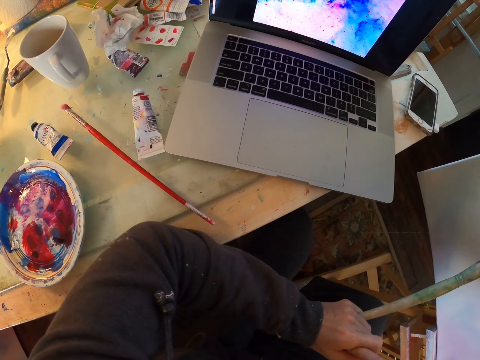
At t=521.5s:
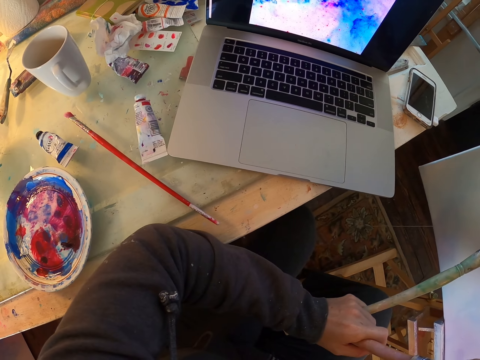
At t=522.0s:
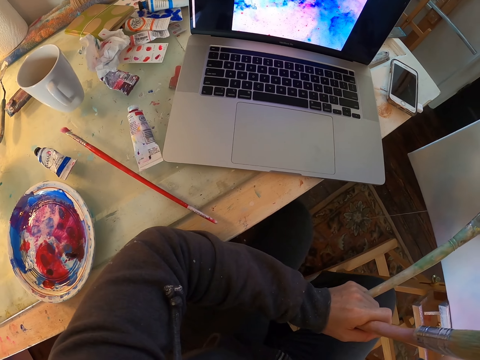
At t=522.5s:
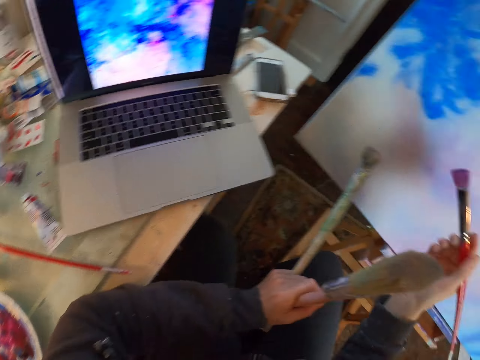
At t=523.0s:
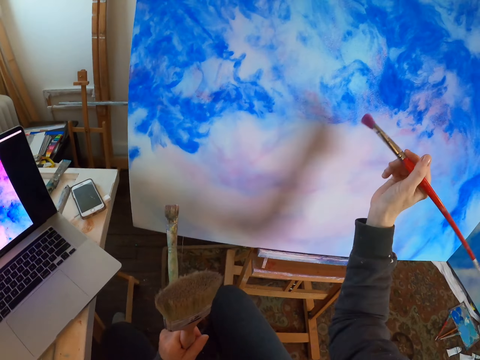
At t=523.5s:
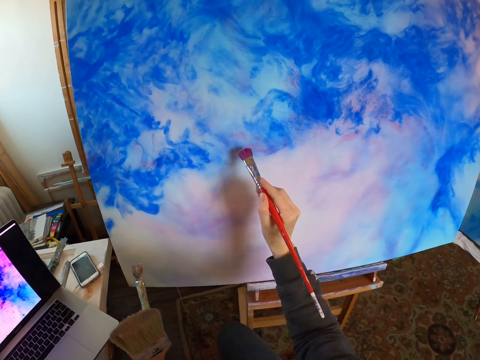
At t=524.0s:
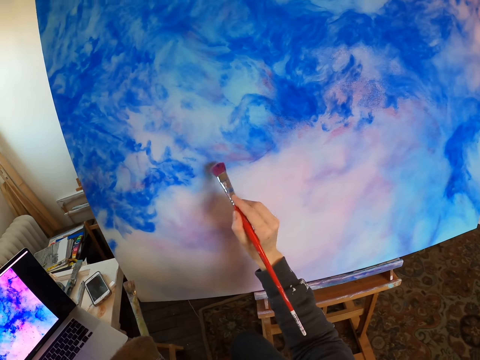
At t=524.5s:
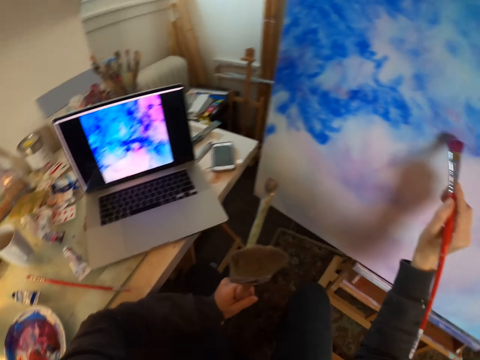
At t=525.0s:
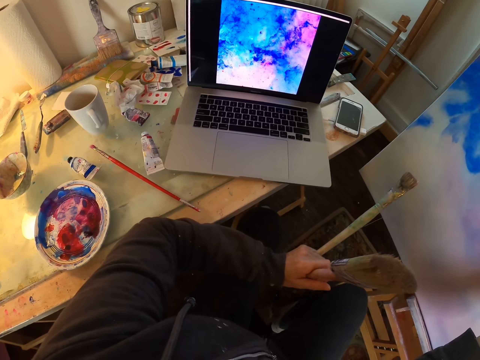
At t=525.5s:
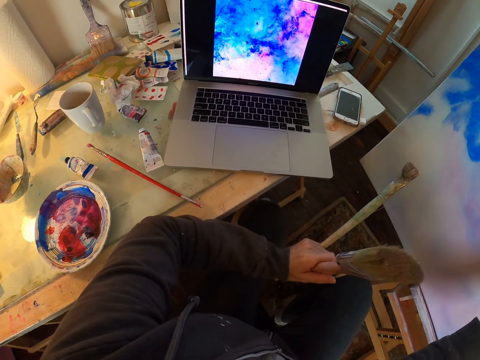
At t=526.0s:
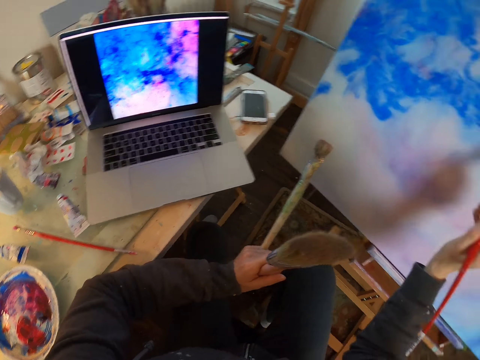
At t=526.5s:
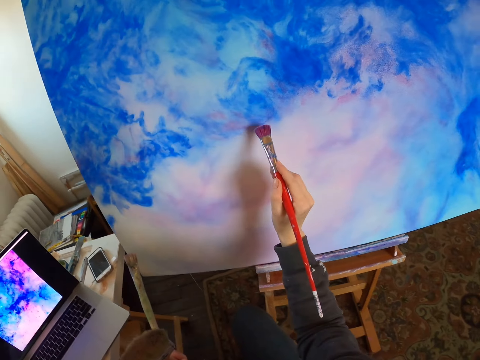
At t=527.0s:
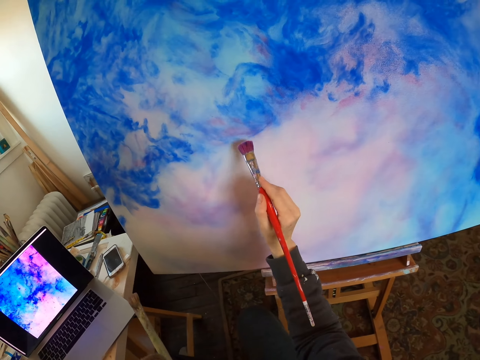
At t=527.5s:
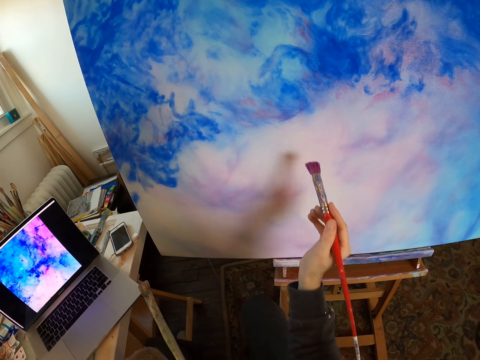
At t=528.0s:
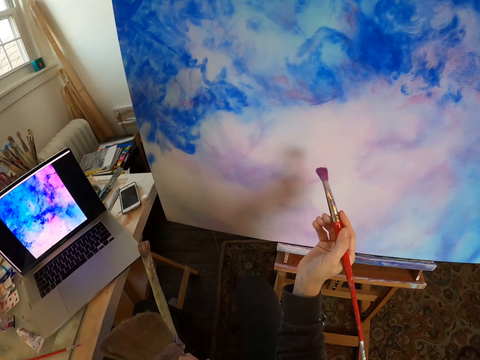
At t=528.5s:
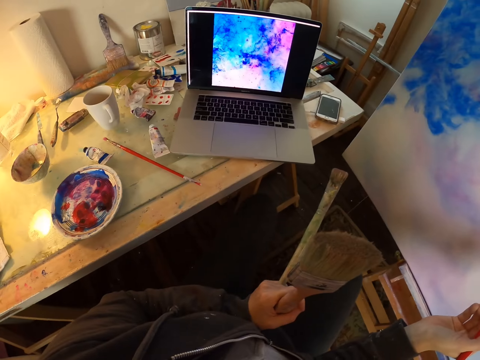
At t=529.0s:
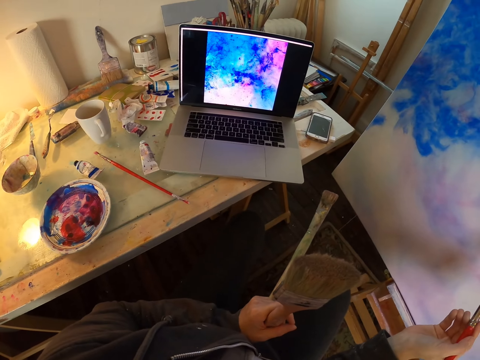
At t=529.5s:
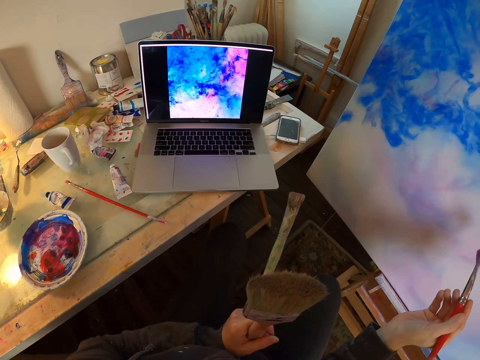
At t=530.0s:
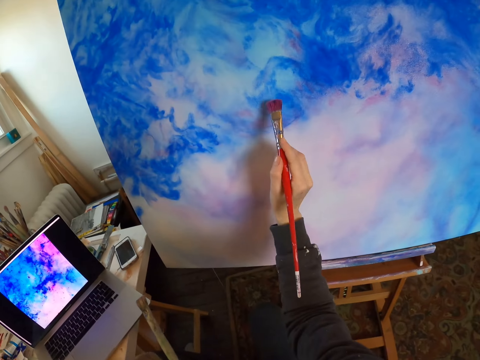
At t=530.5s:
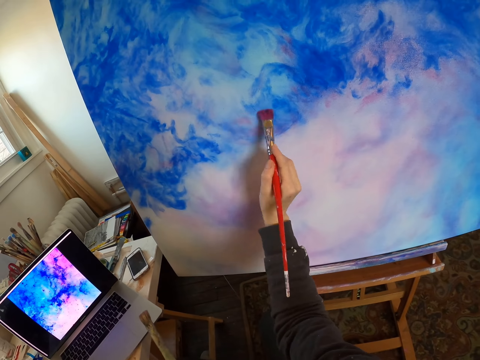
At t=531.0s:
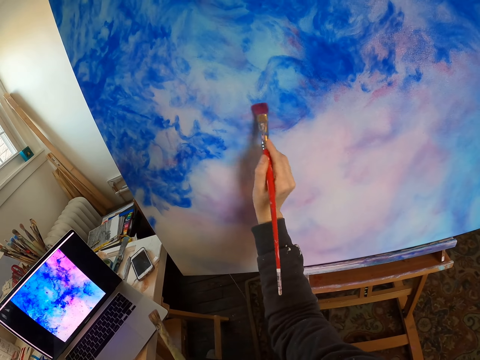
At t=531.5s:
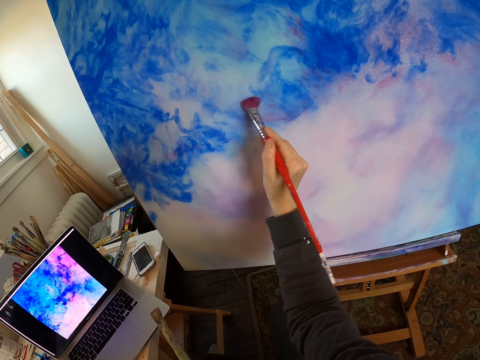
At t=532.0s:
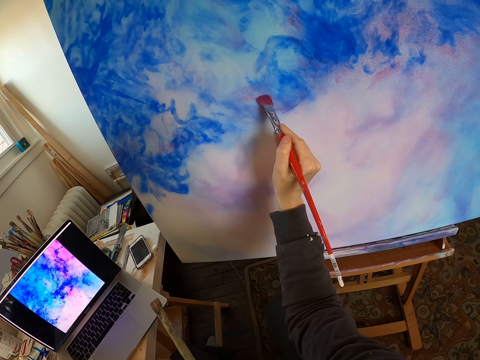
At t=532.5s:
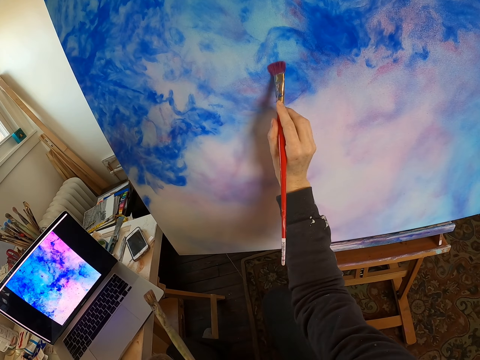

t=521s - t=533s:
The camera wearer looks at the laptop. They paint the board with a paint brush. They turn to the side. They look at the laptop. They paint the board with the paint brush. They turn to the side. They look at the laptop. They paint the board with the paint brush.

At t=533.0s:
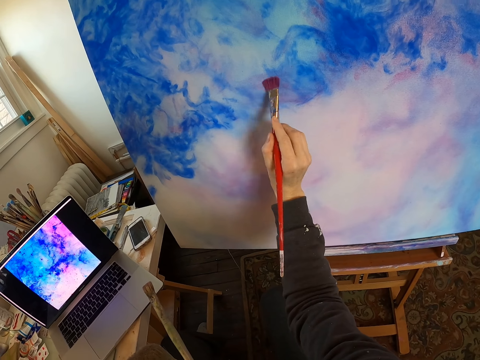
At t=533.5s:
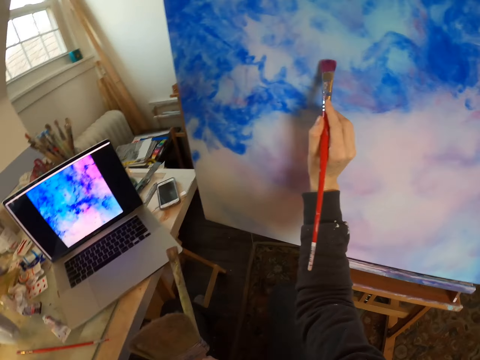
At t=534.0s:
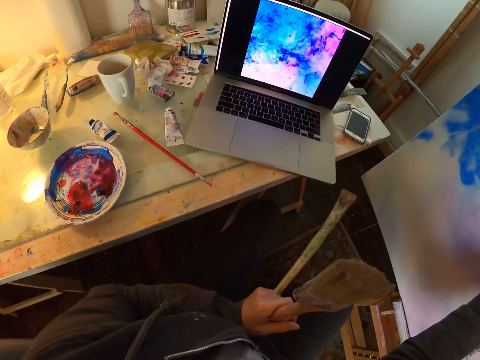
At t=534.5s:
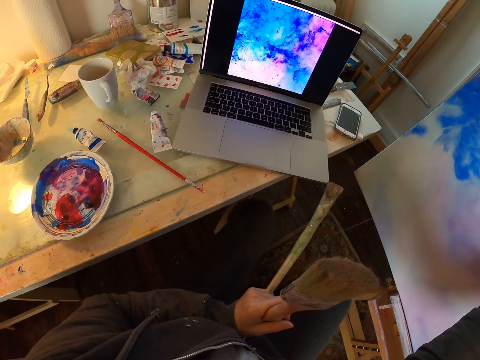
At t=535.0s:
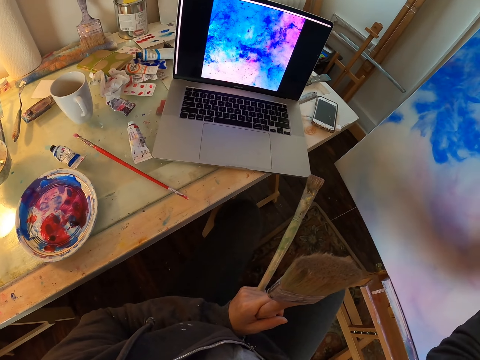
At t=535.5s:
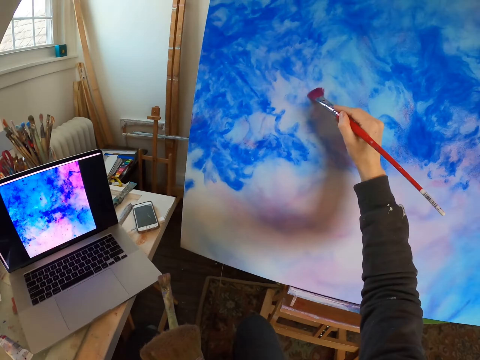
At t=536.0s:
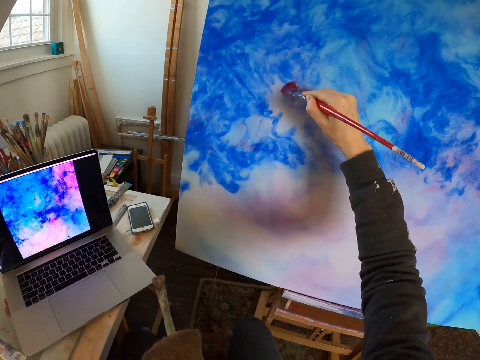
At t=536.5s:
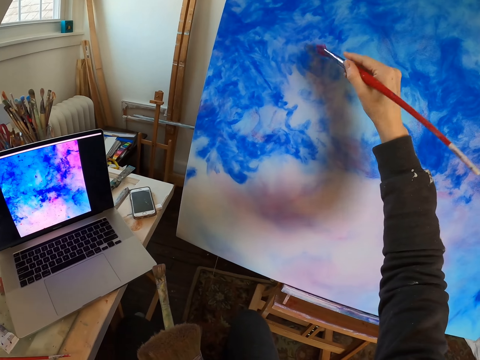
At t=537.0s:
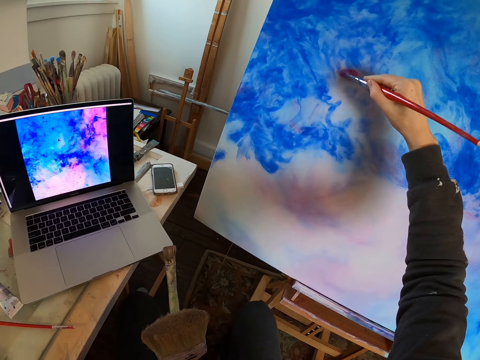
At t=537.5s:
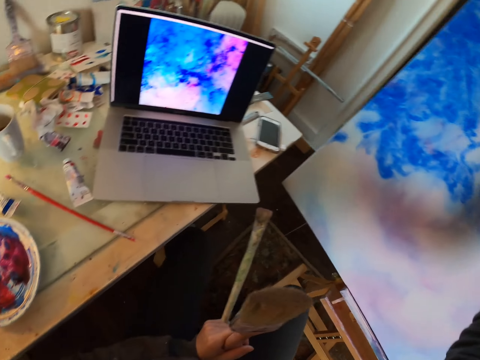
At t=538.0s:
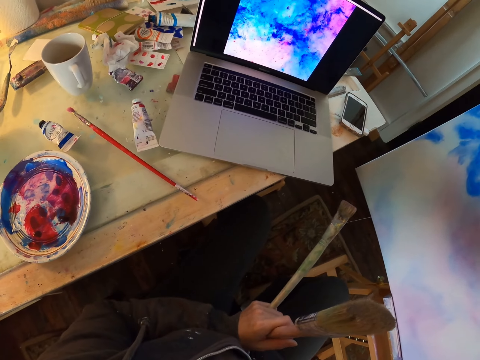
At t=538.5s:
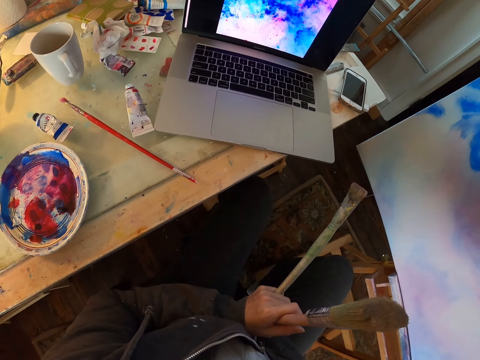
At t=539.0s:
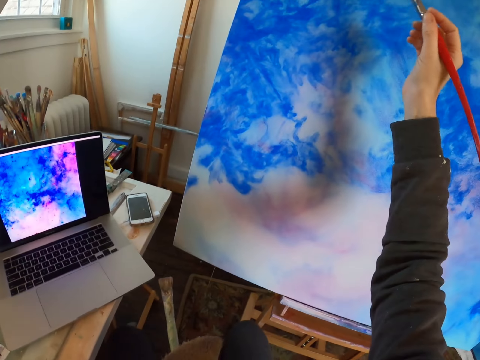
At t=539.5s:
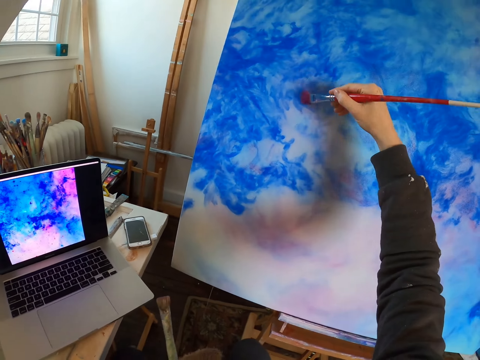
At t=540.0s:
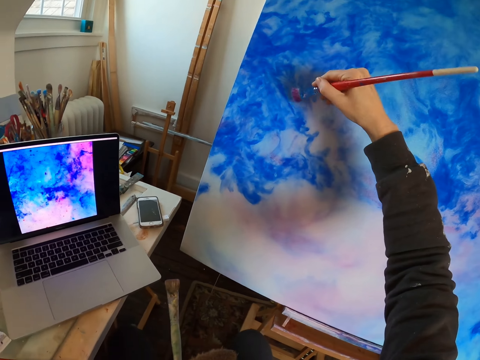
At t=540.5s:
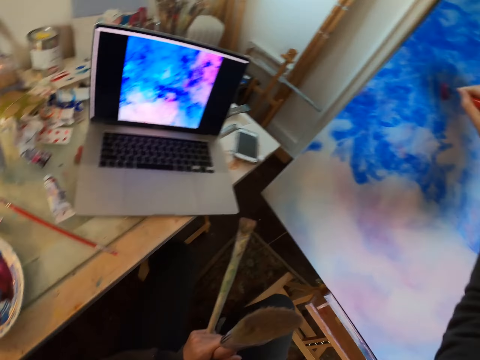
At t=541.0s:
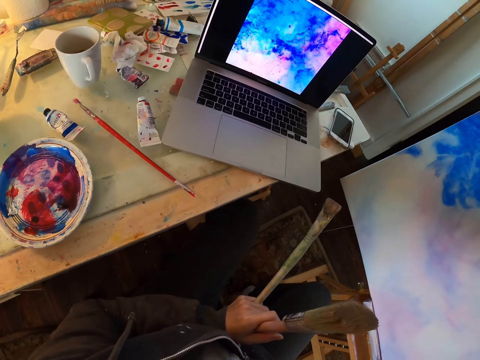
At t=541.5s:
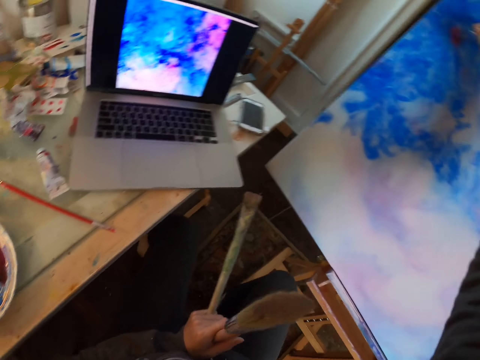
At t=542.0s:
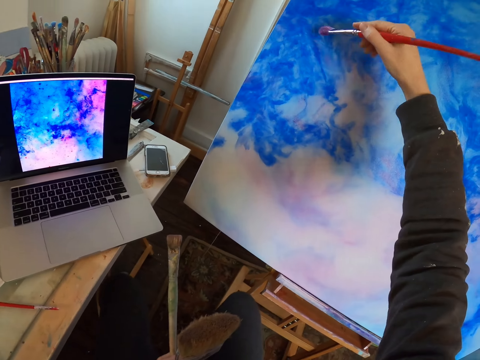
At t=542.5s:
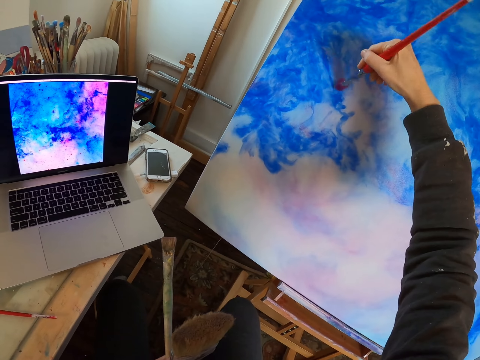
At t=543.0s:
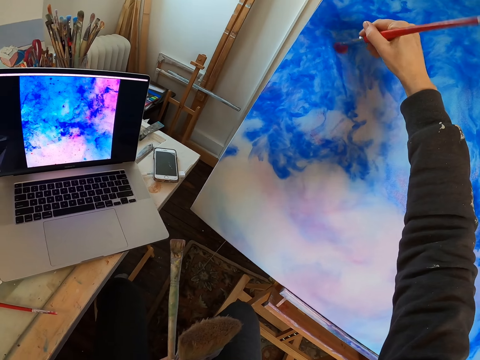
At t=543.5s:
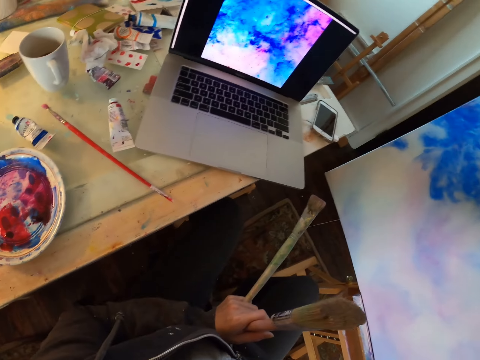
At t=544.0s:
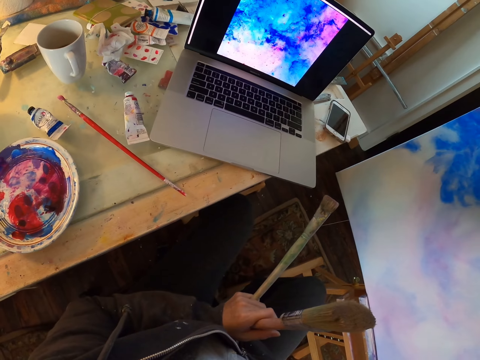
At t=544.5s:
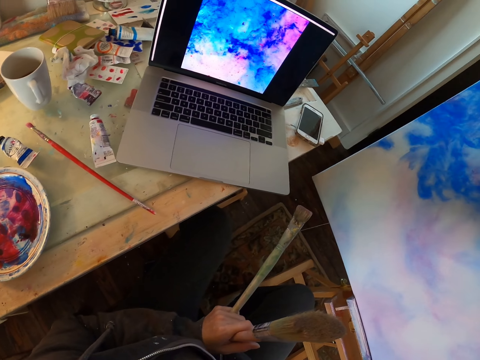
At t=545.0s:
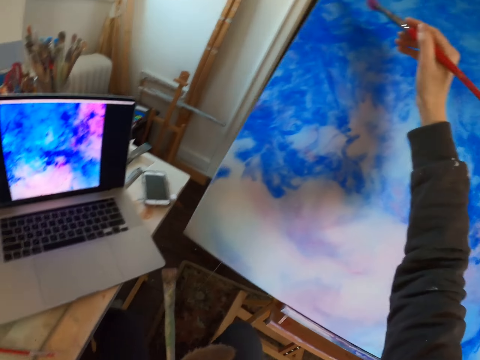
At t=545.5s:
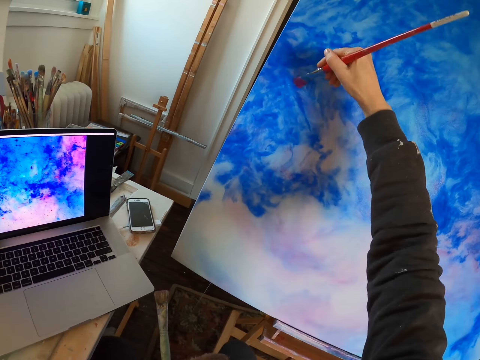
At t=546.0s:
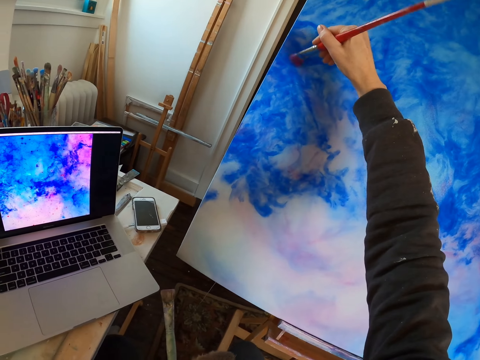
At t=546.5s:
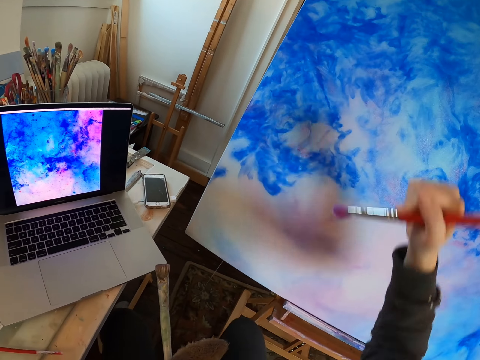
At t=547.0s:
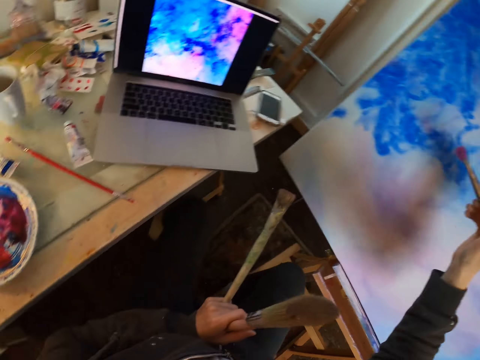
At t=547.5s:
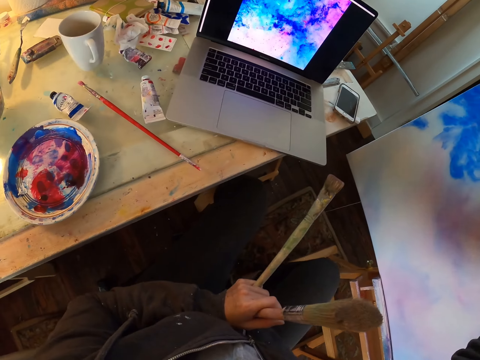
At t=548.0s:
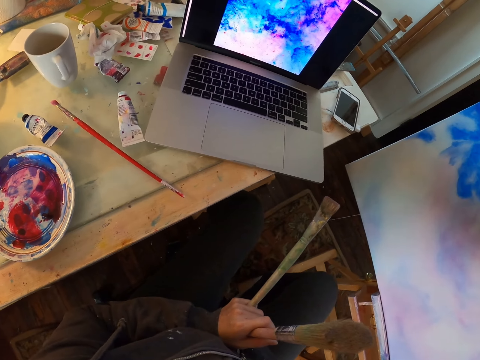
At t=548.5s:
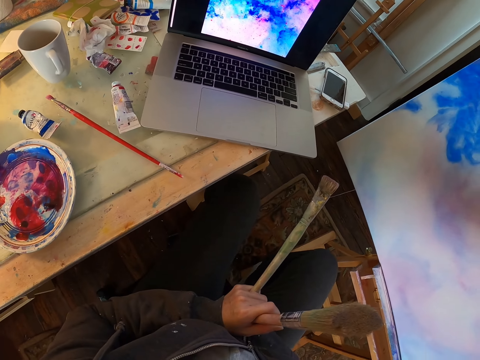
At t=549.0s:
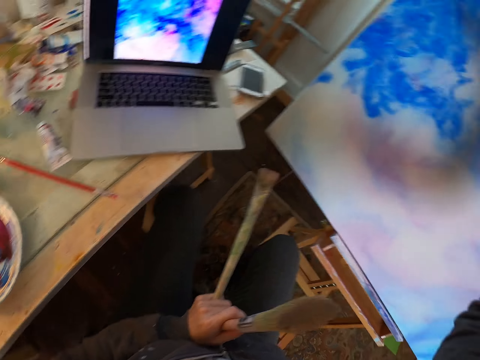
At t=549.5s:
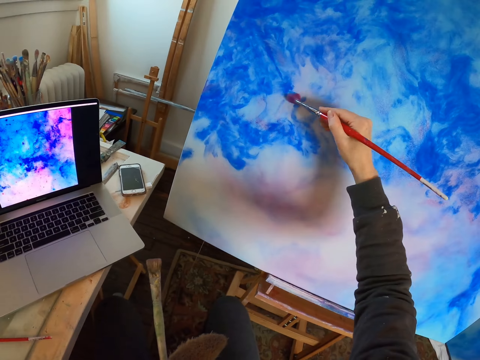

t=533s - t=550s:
The camera wearer turns to the side and looks at the laptop. They paint the board with a paint brush. They turn to the side and look at the laptop. They paint the board with the paint brush. They look at the laptop and turn to the side. They paint the board with the paint brush. They turn to the side and look at the laptop. They paint the board with the paint brush. They turn to the side and look at the laptop.
